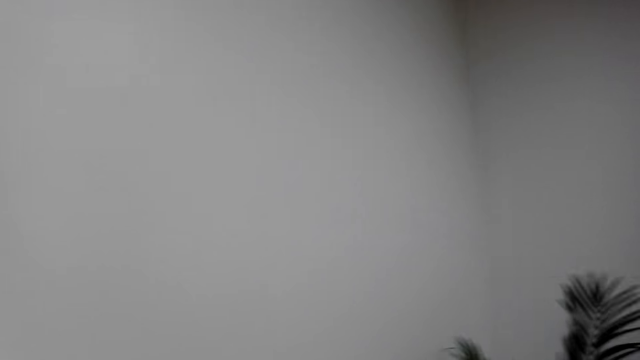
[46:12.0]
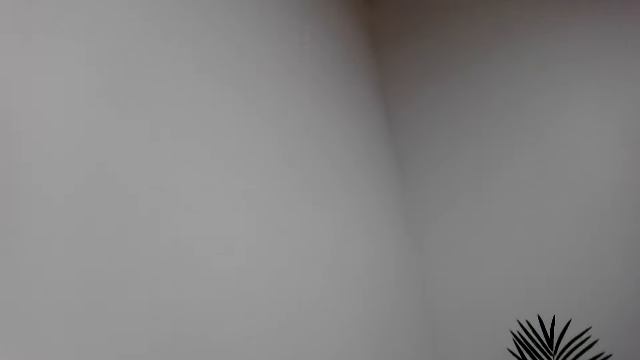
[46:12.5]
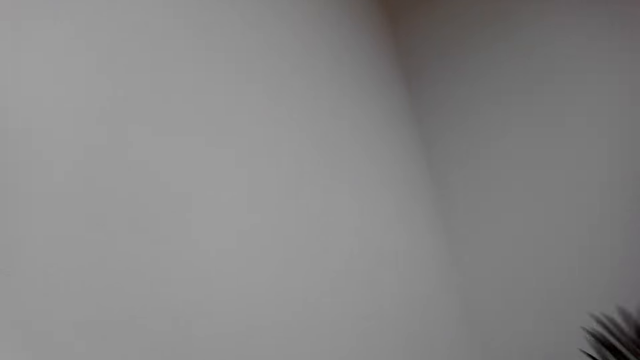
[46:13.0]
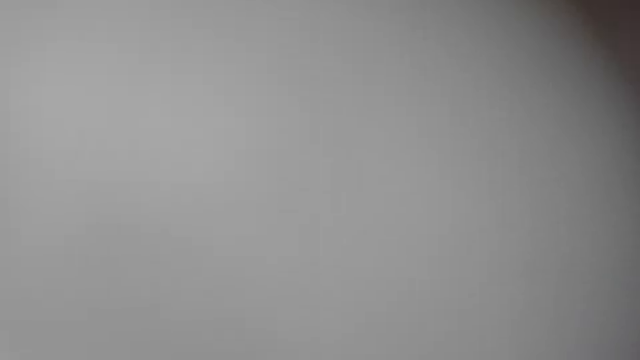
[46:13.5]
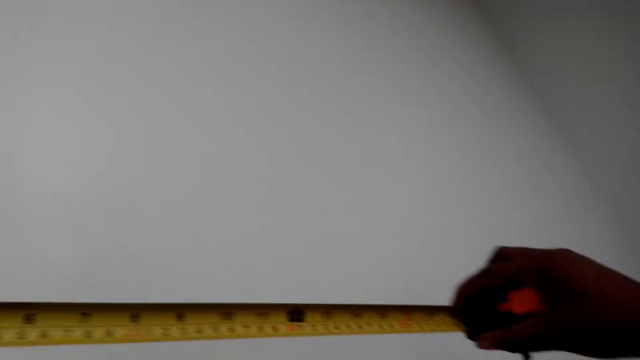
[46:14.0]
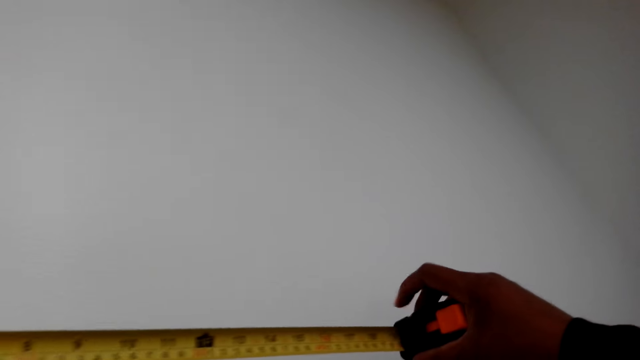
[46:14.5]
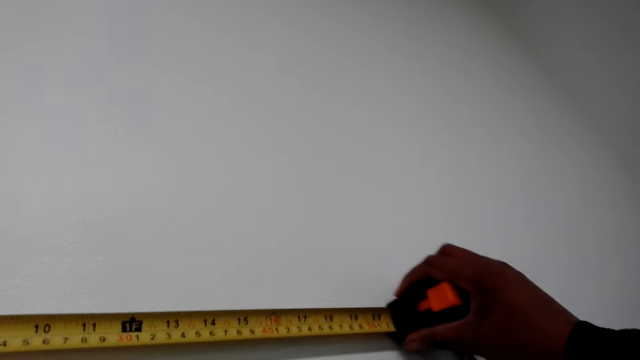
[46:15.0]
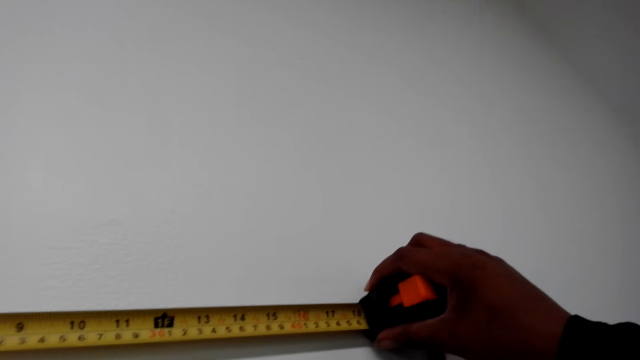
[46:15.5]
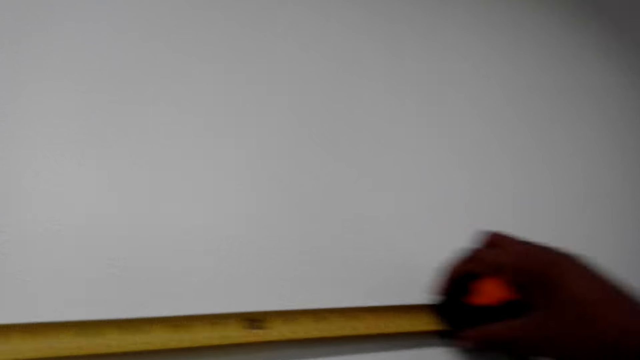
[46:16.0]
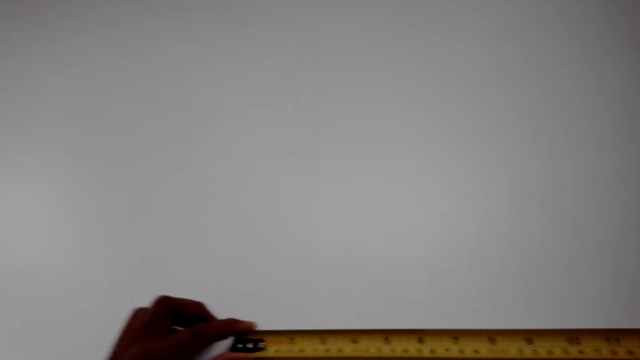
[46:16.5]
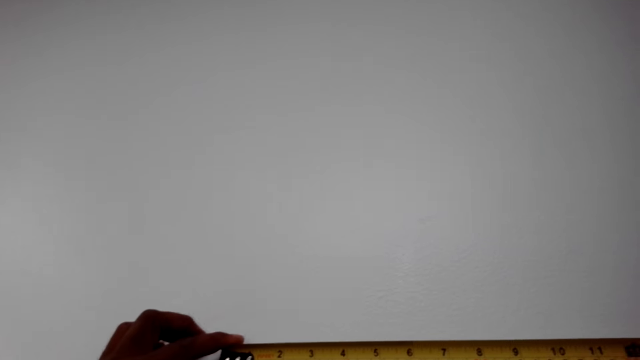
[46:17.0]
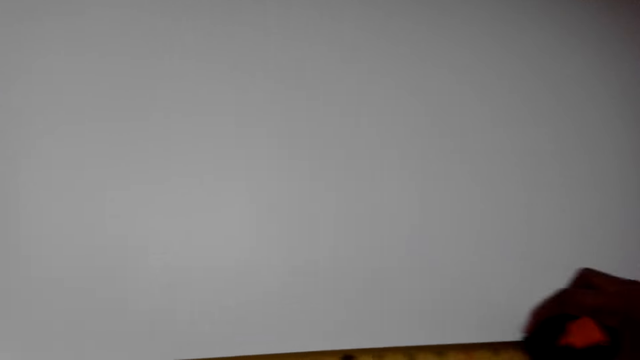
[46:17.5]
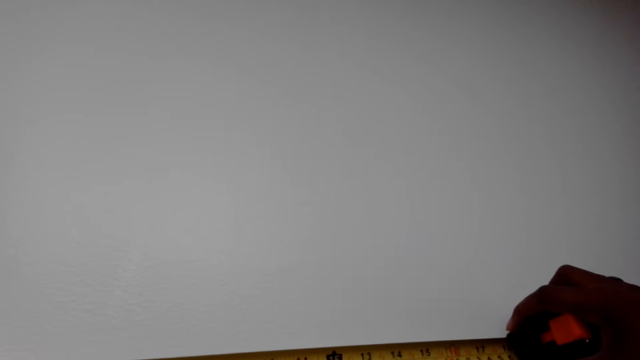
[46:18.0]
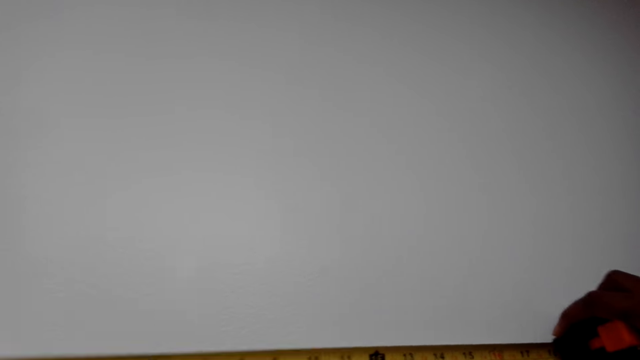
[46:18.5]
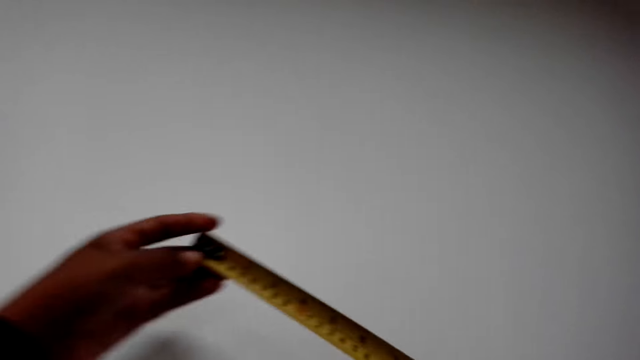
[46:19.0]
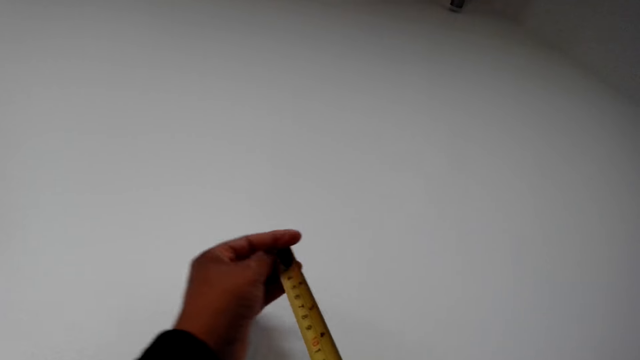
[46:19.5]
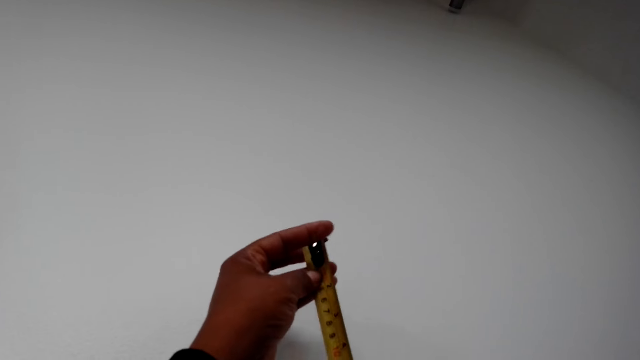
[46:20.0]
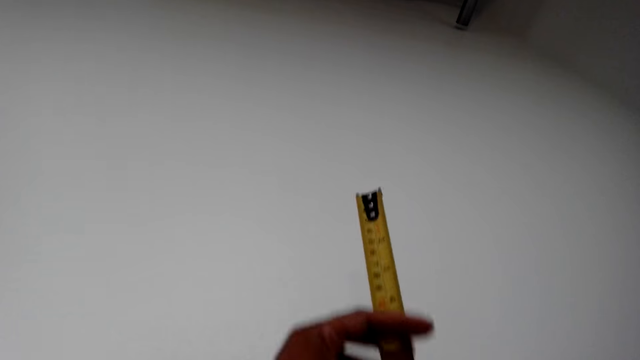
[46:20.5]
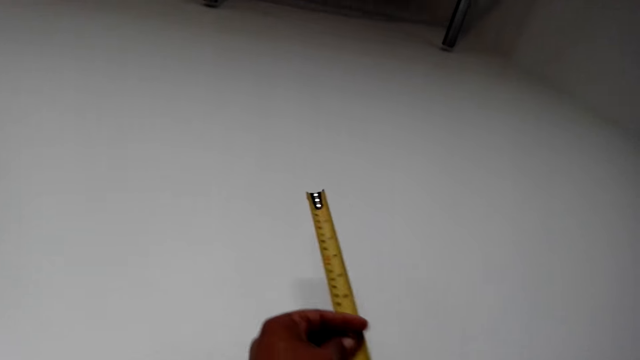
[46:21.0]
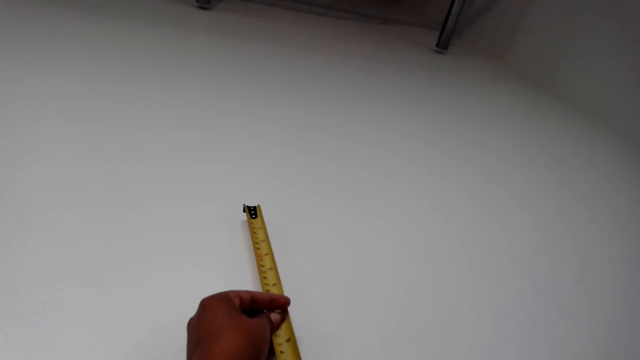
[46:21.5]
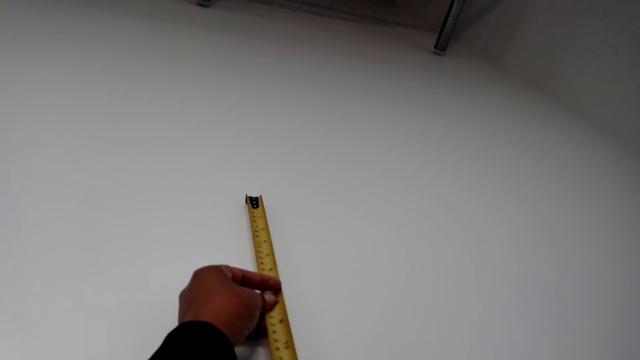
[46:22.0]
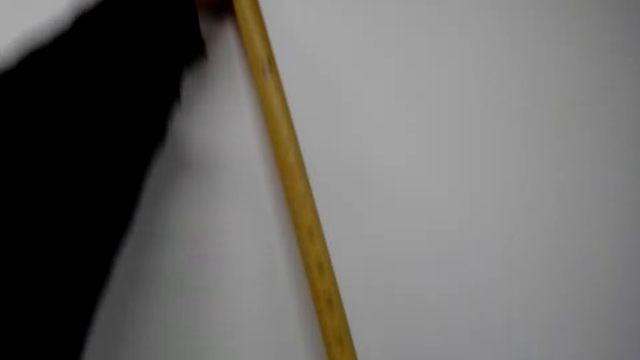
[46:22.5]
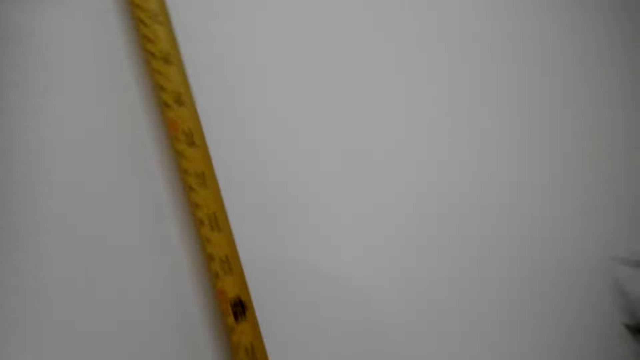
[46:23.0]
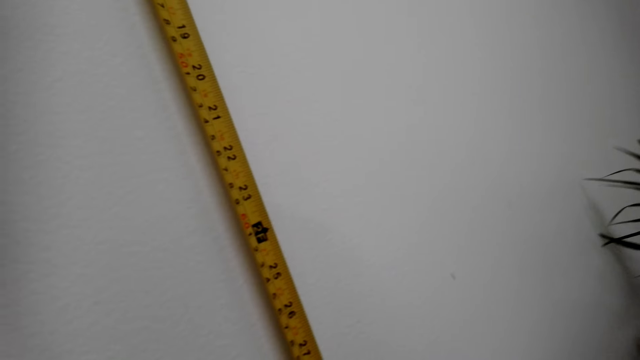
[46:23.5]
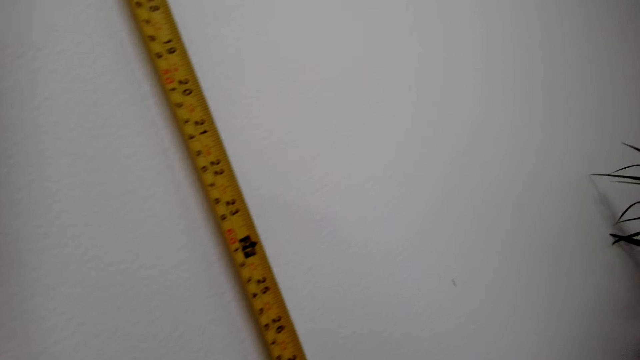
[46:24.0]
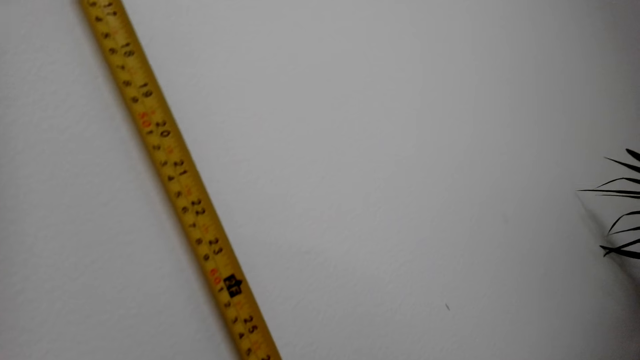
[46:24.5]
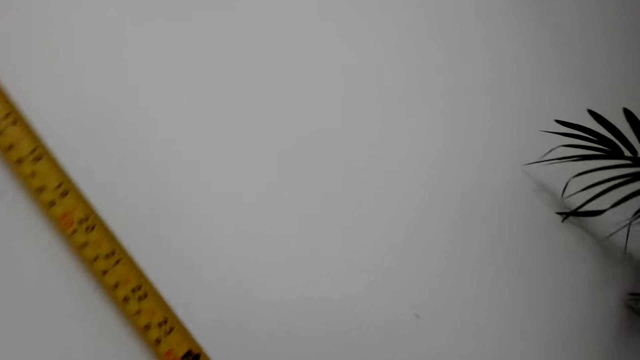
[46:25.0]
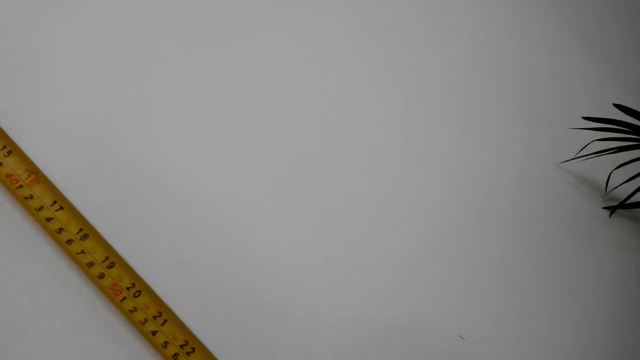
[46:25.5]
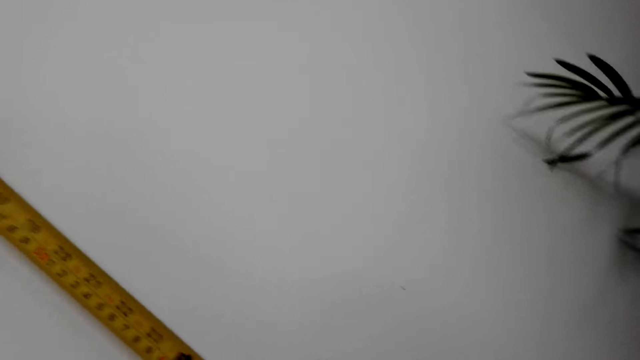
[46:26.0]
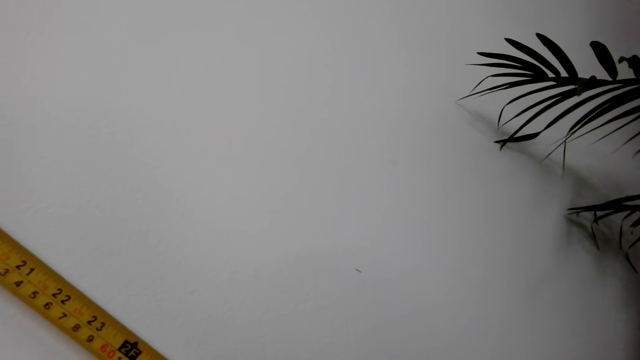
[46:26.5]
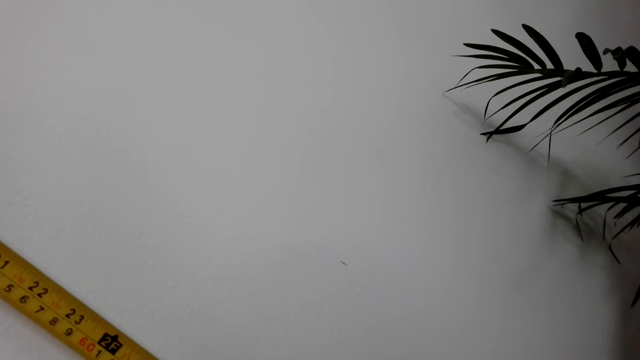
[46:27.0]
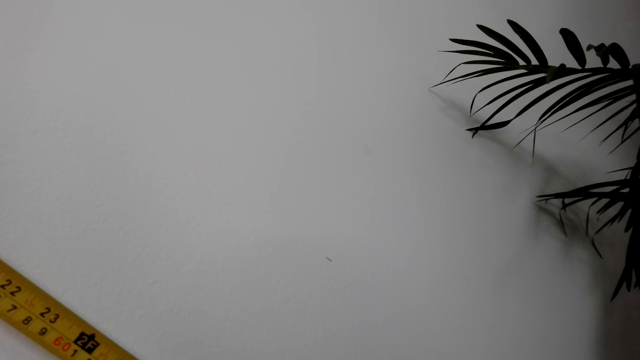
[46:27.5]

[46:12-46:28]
The camera wearer uses a tape measure on the wall. They put the size required.

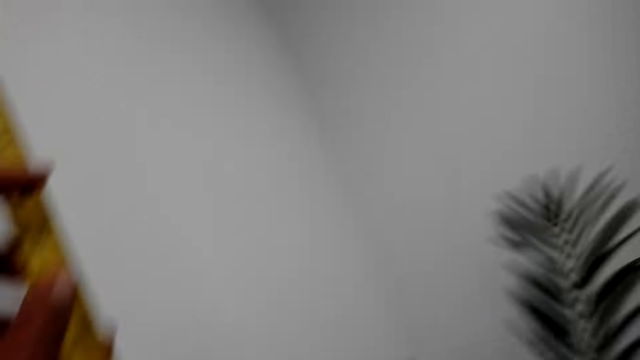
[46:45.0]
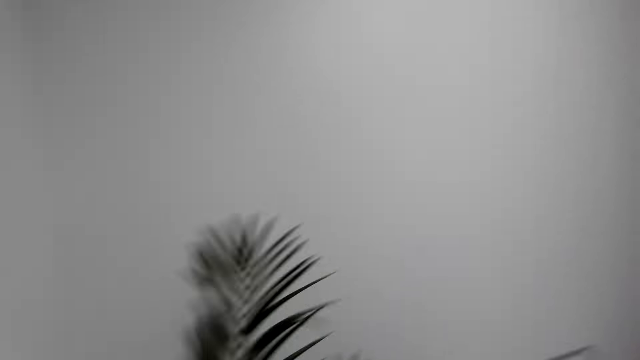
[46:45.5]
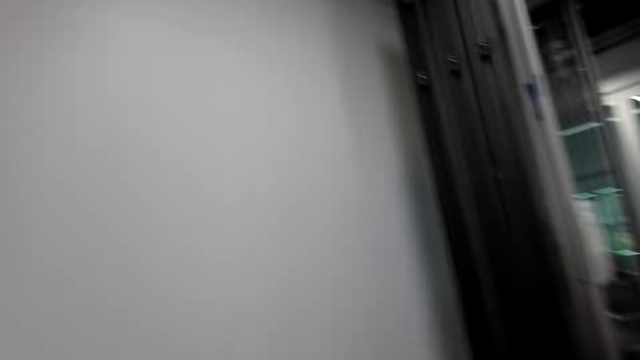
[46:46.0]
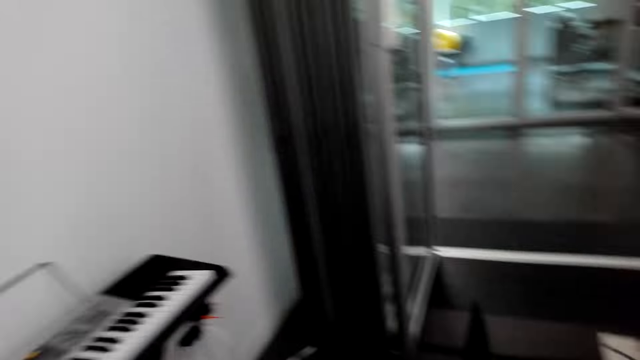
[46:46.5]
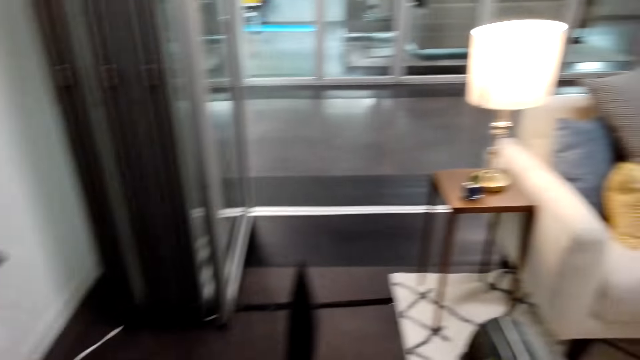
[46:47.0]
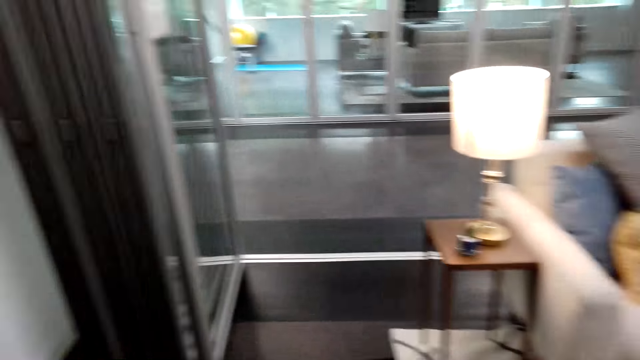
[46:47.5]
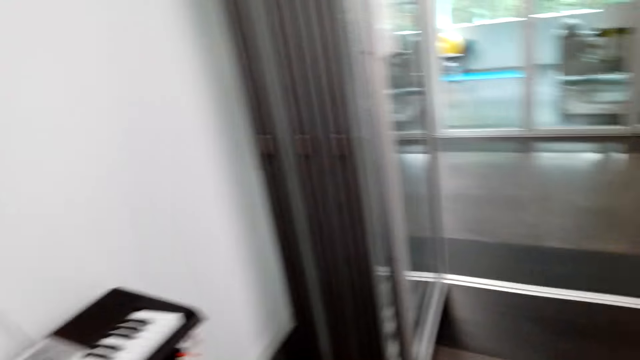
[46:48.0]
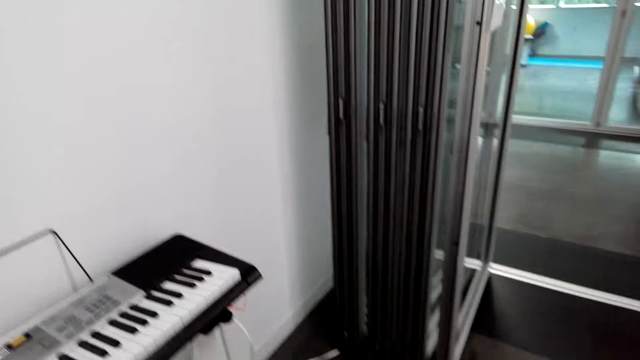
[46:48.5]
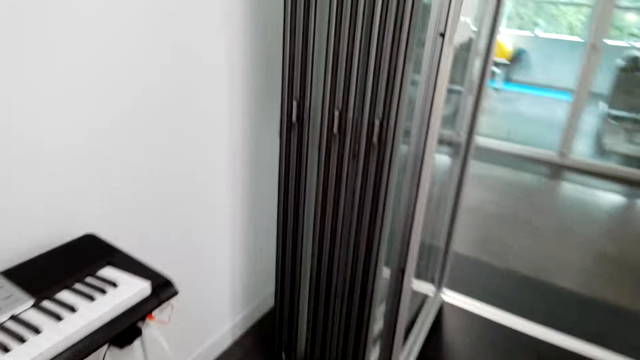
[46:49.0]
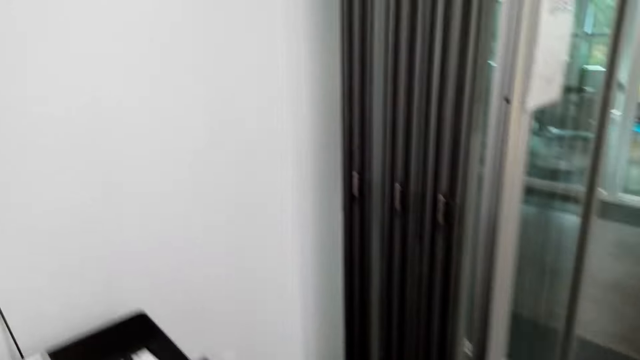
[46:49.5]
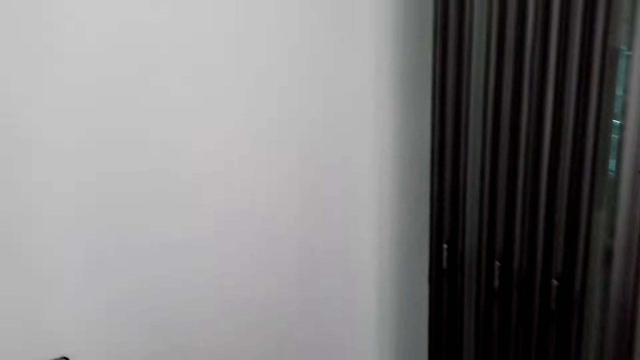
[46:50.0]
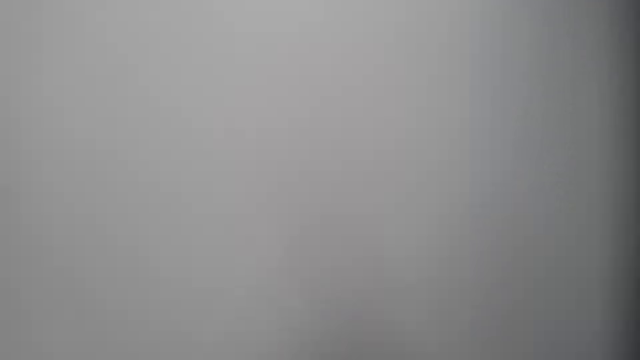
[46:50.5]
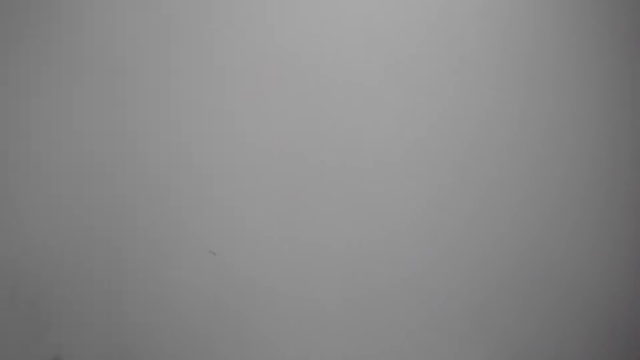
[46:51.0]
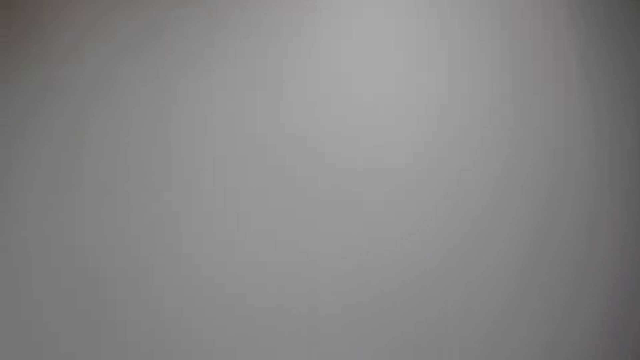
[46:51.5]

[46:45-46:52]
The camera wearer walks around the house.
